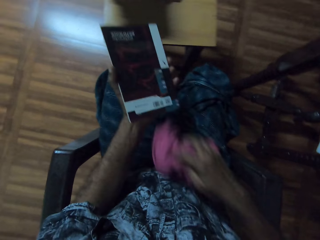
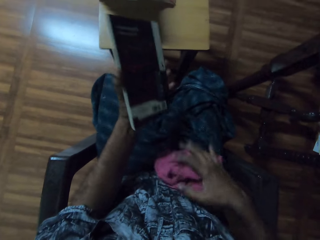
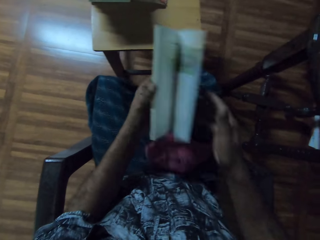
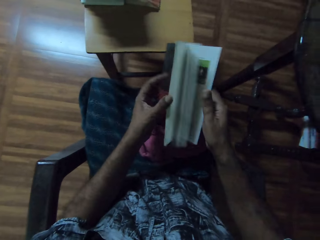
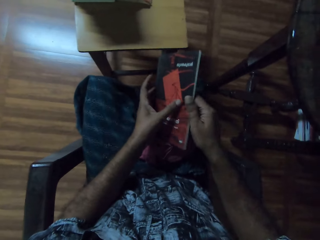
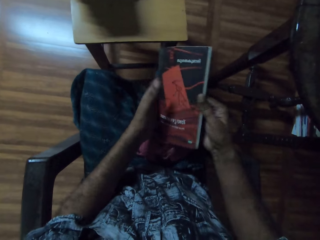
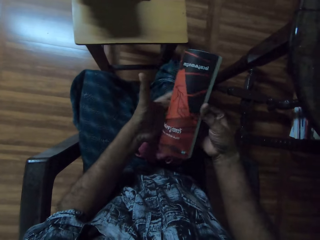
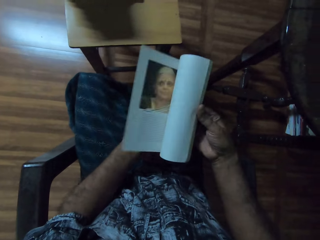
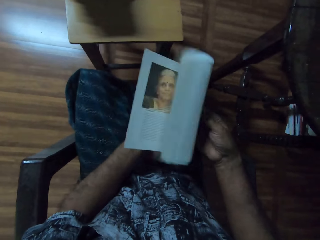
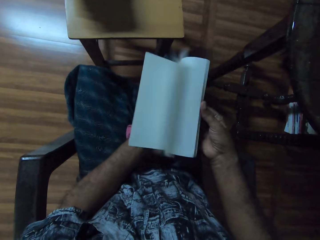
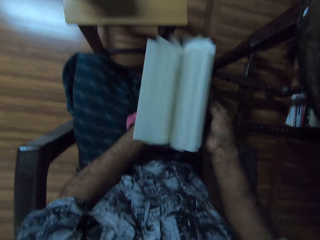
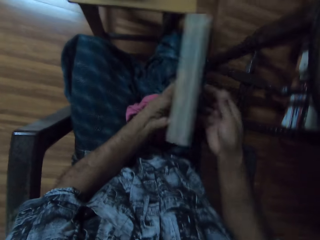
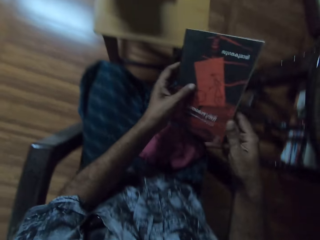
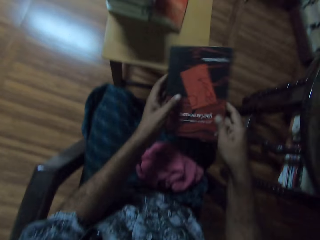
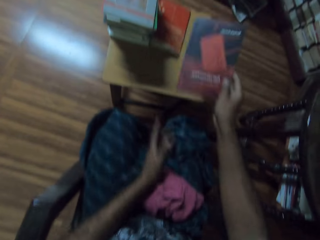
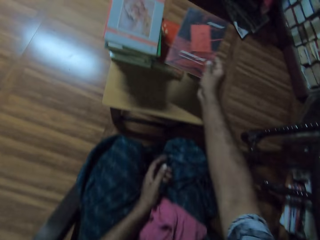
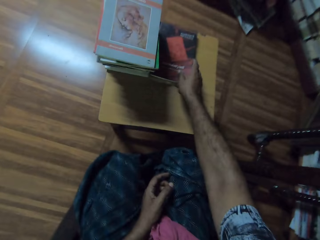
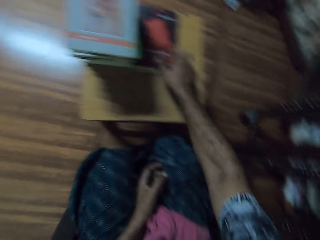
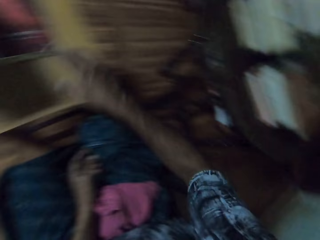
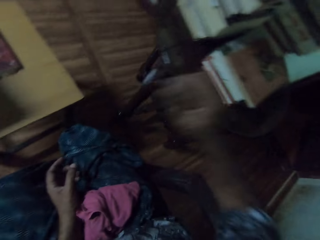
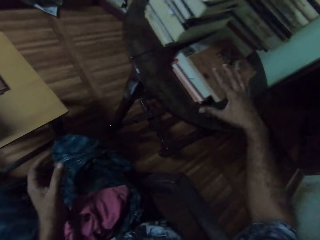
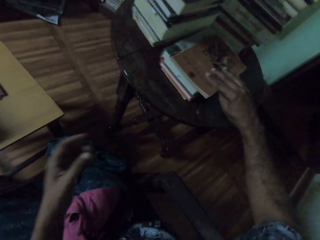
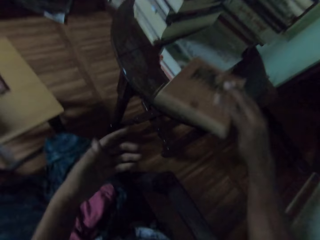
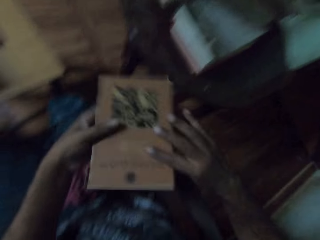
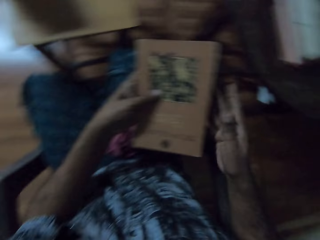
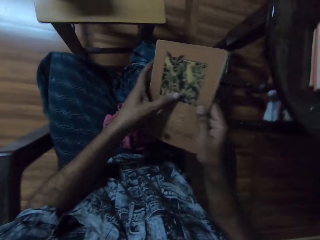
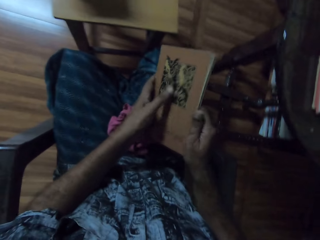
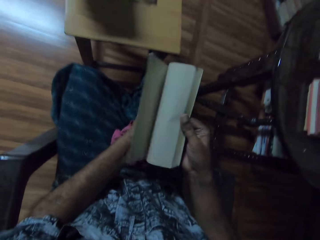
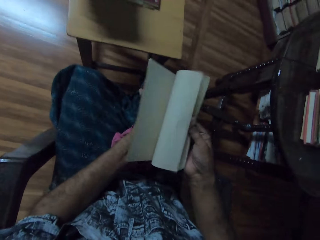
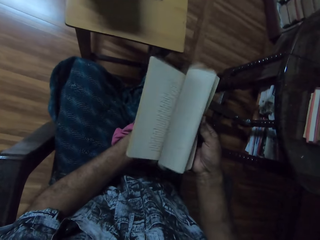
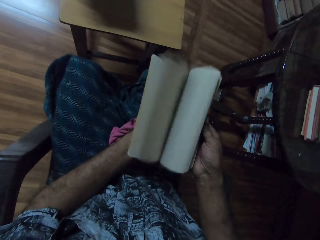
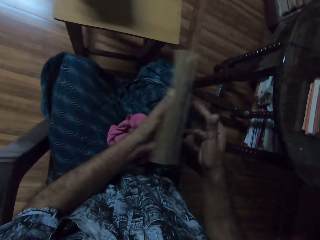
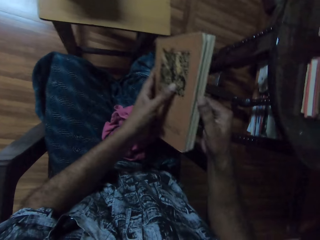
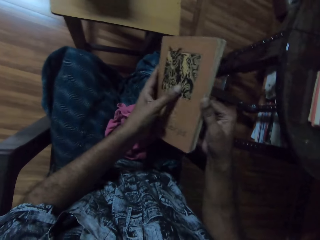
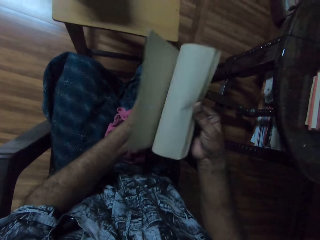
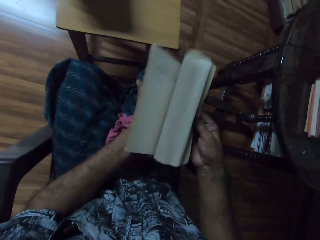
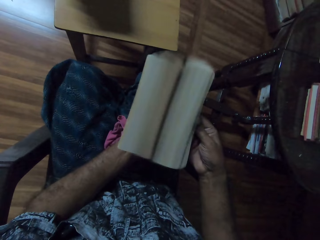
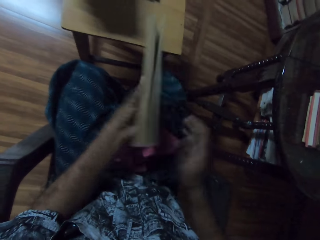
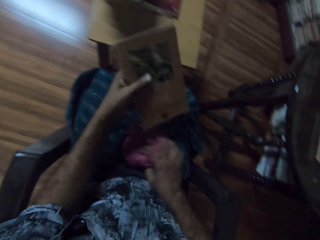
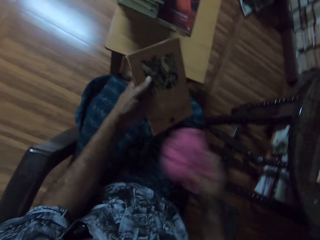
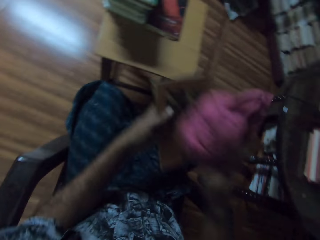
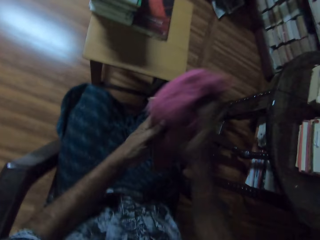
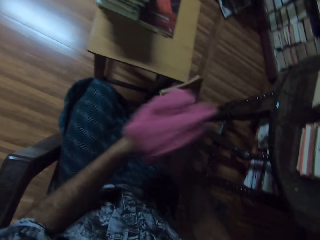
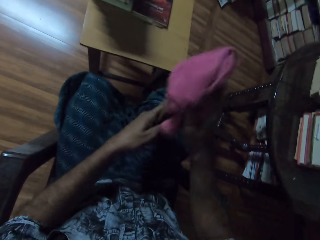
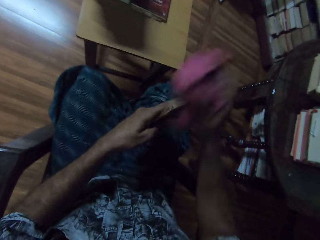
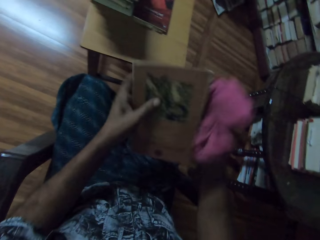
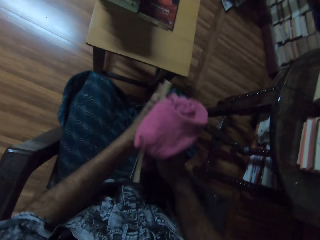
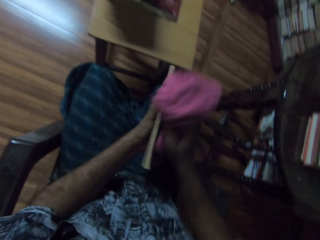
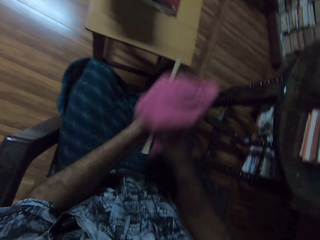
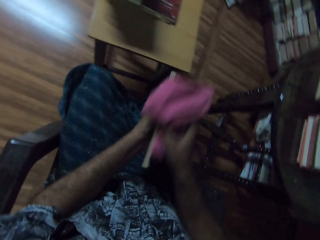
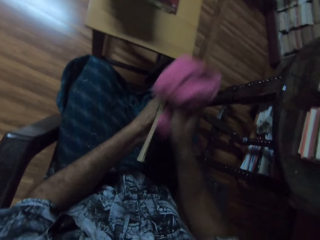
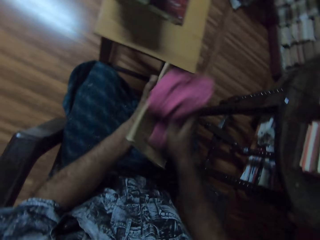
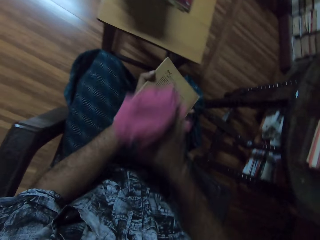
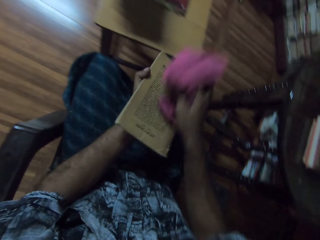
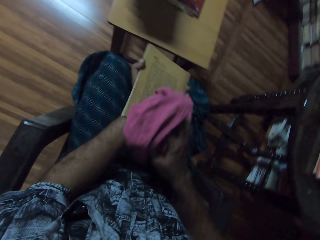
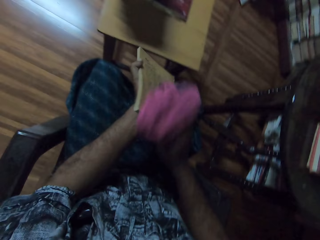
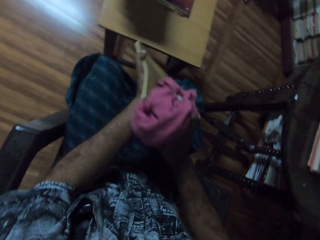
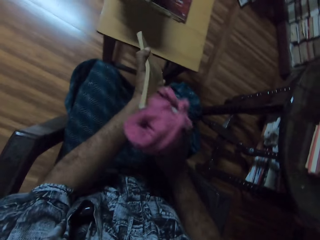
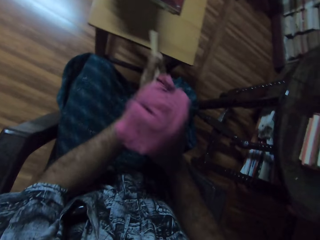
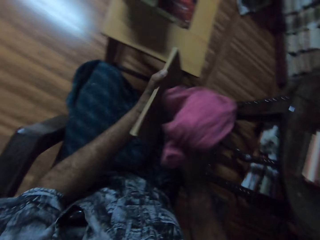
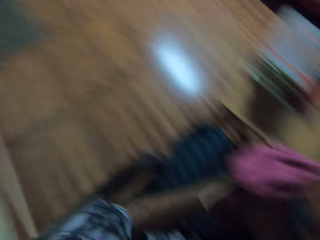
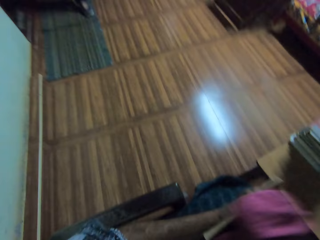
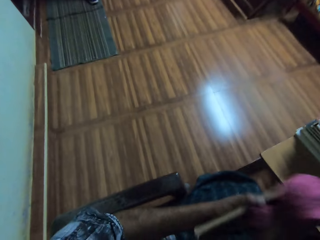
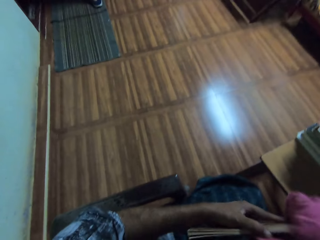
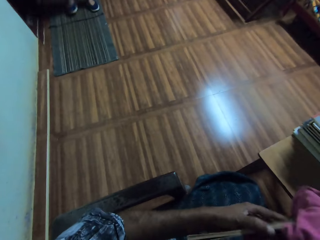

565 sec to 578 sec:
The camera wearer drops a towel. He flips the pages of the book with both hands. He closes the book. He flips the book pages. He closes the book. He drops the book on the table with his right hand. He picks a book from the table with his right hand. He flips the pages of the book with both hands. He closes the book. He flips the book pages. He closes the book. He picks the napkin from his lap with his right hand. He cleans the book with the napkin in his right hand. He turns the book. He wipes the book with the towel.

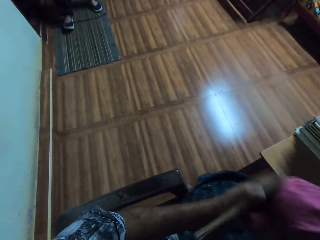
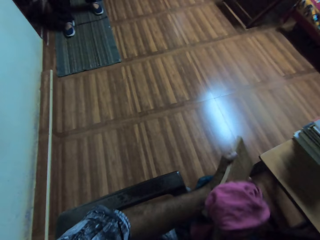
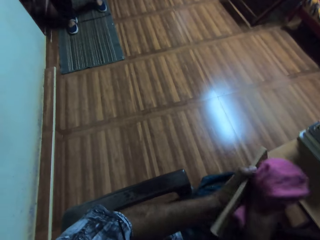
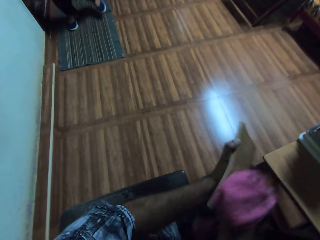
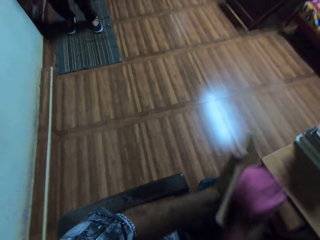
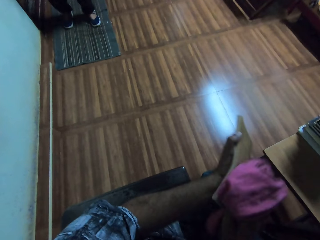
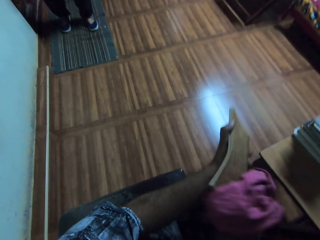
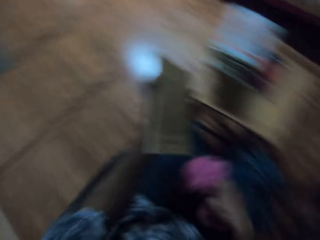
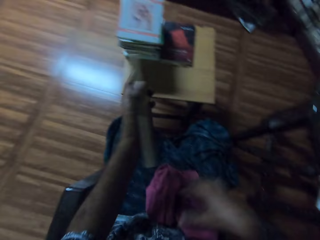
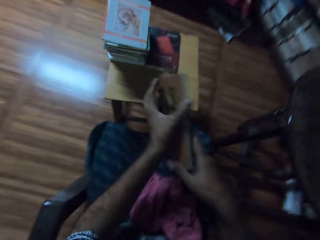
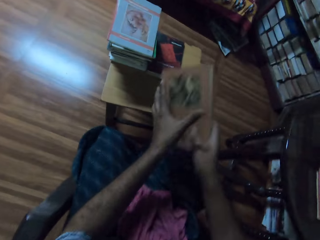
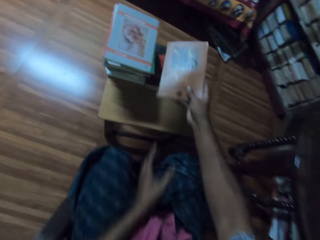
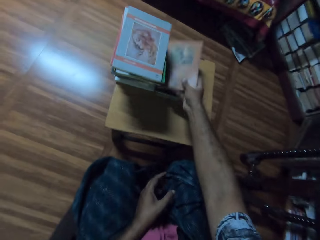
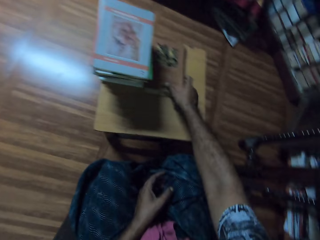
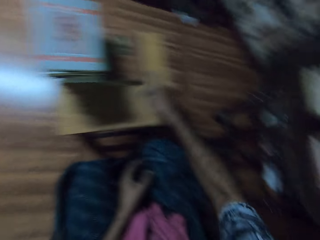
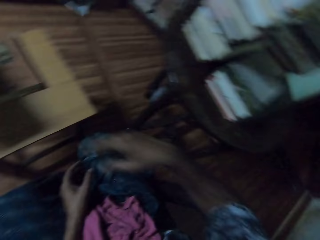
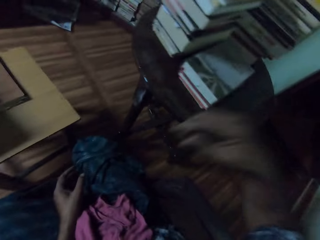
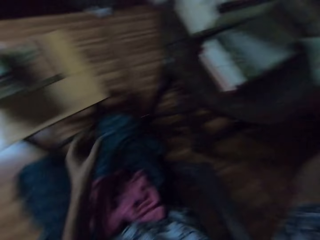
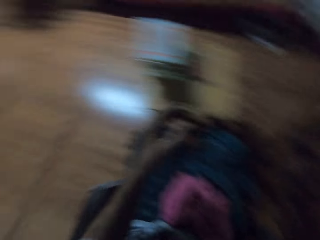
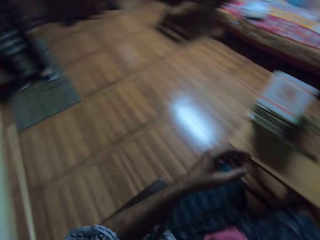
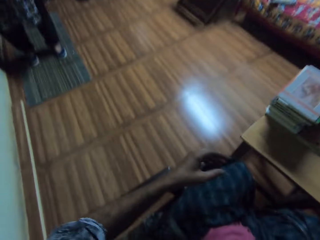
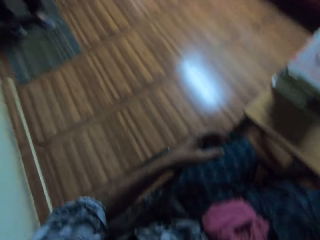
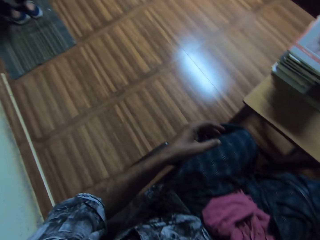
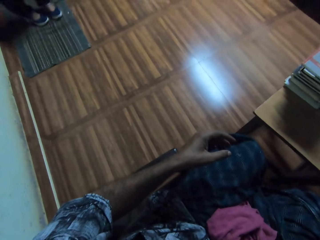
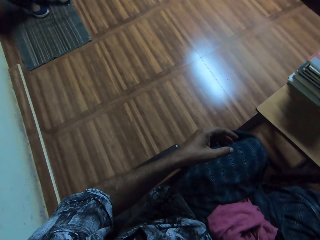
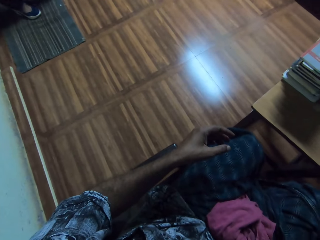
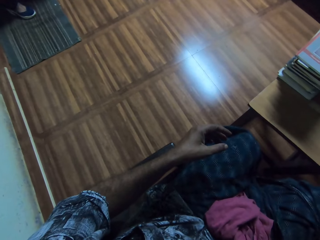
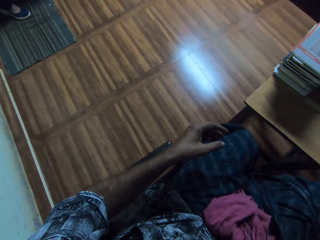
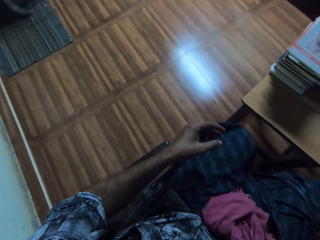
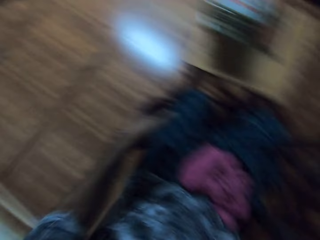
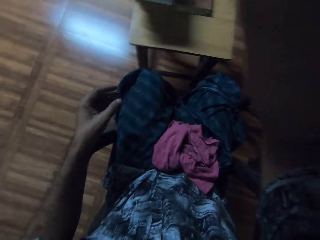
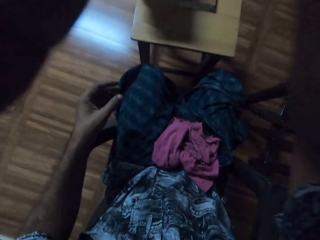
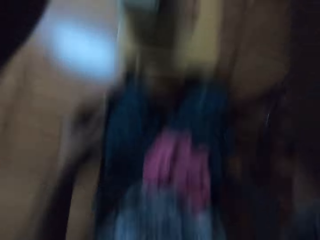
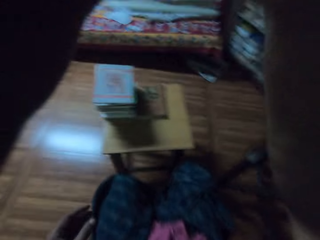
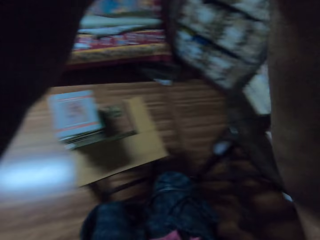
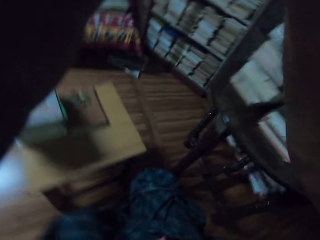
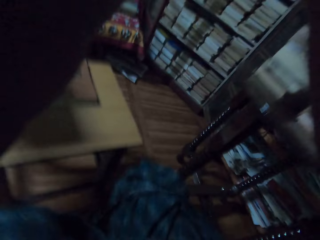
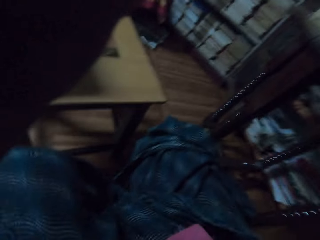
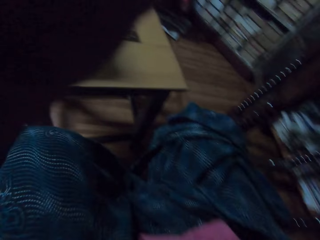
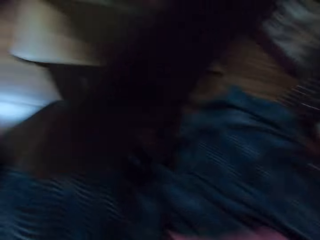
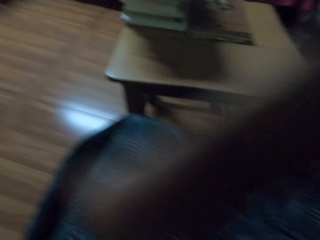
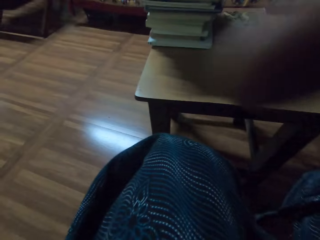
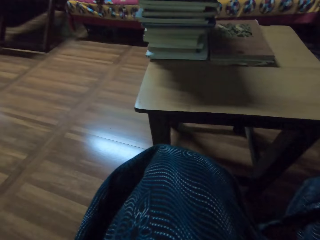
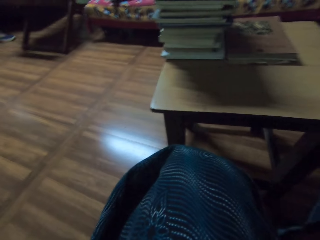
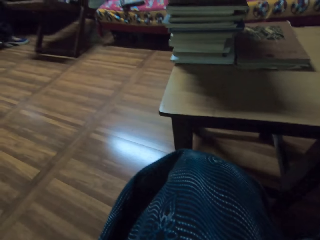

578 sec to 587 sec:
The camera wearer drops a towel. He drops the book on top of other books on the table with his right hand. He raises his left hand.
